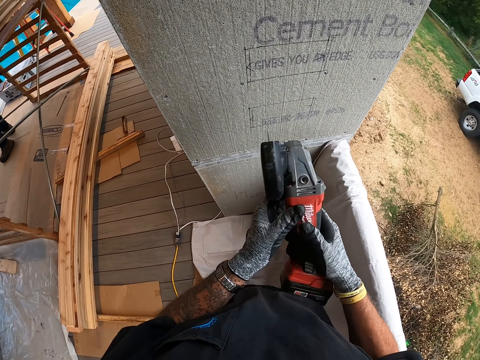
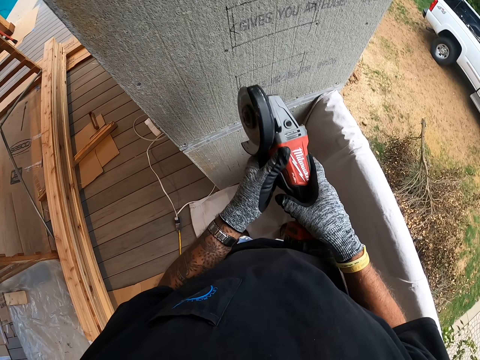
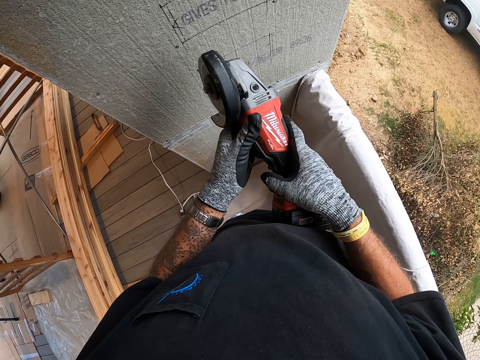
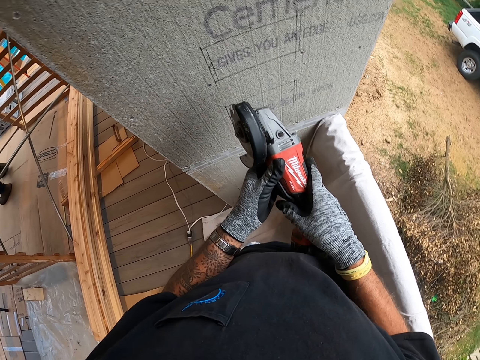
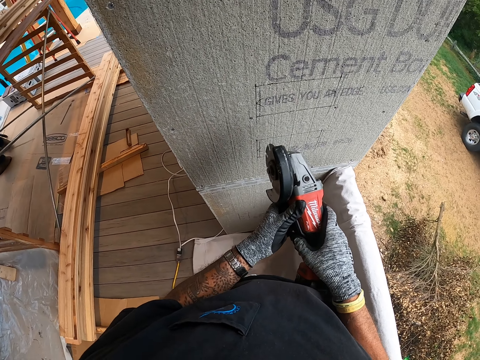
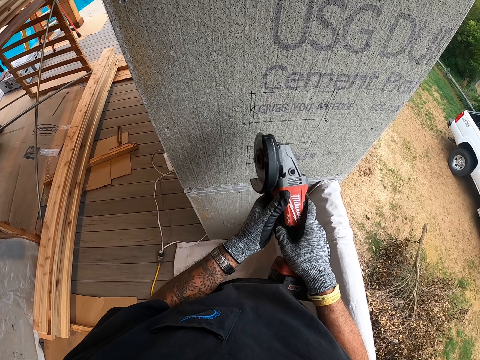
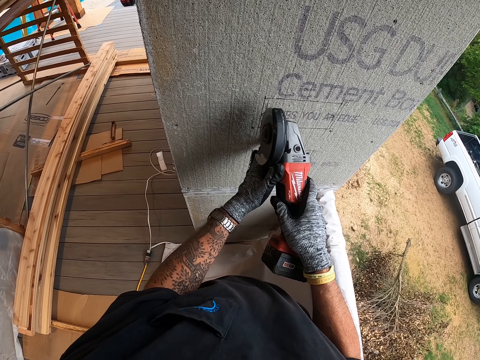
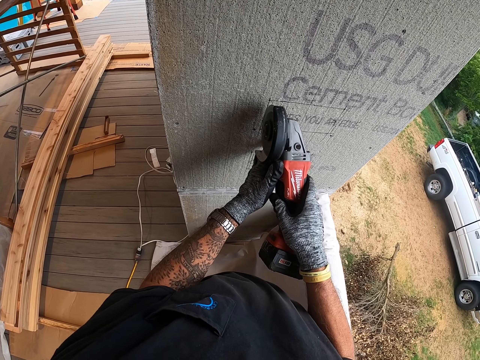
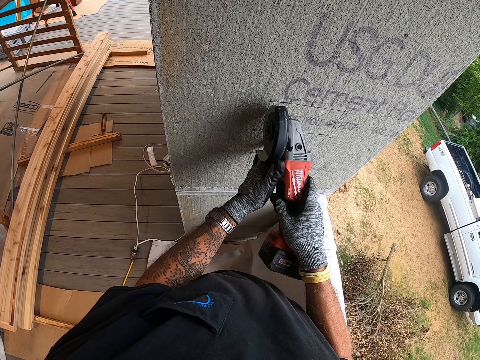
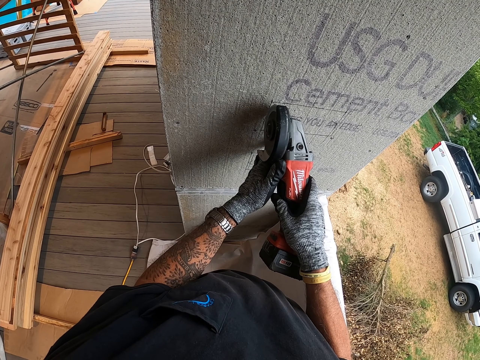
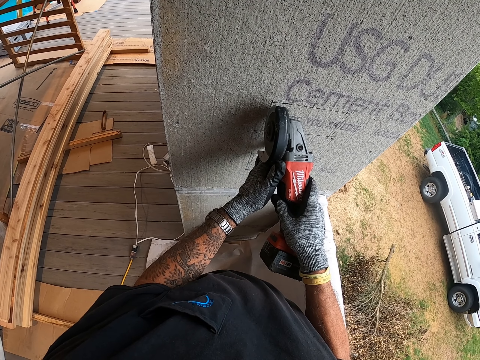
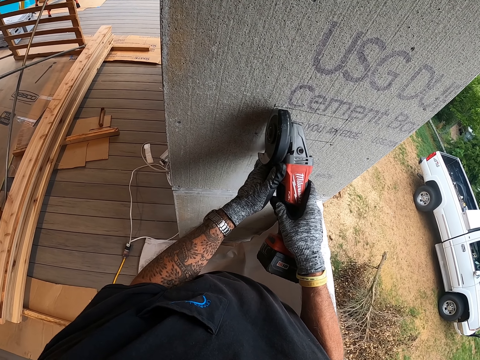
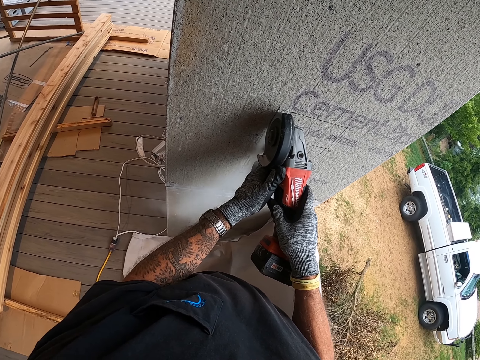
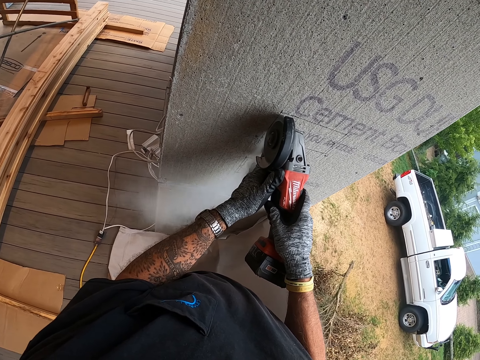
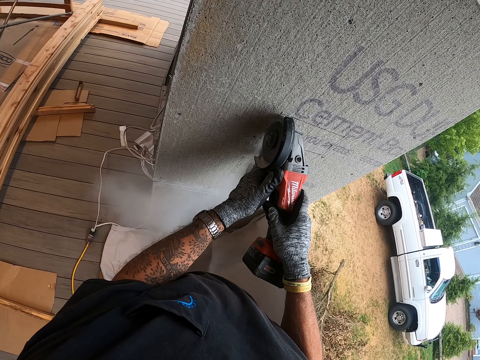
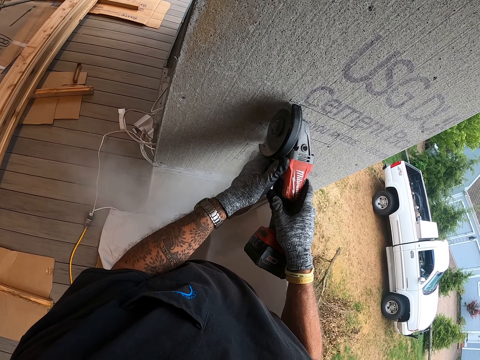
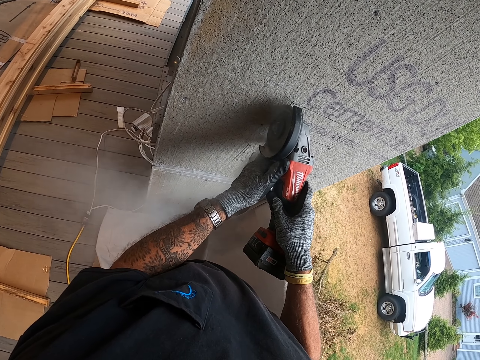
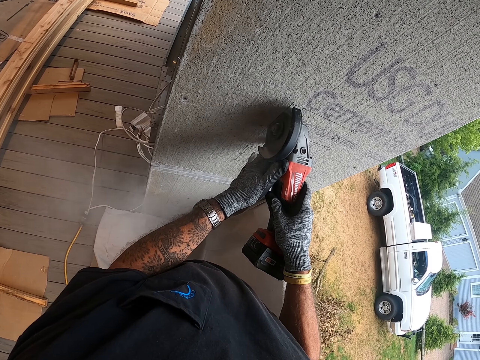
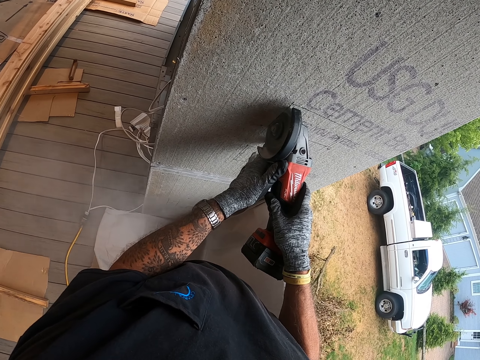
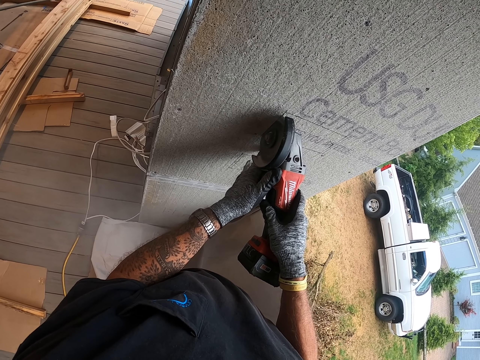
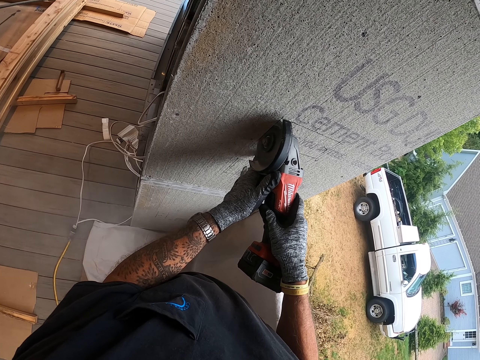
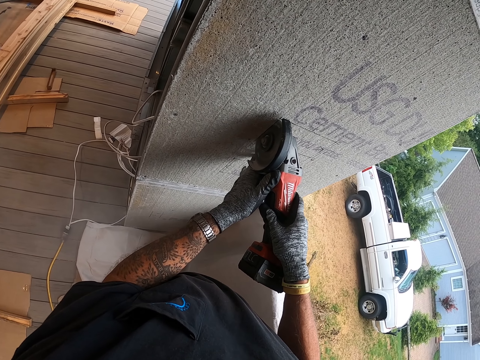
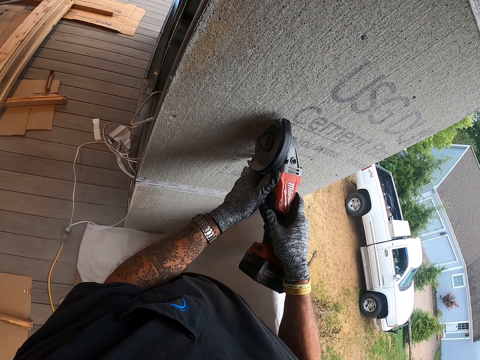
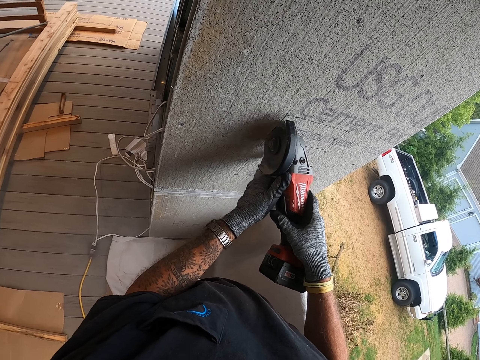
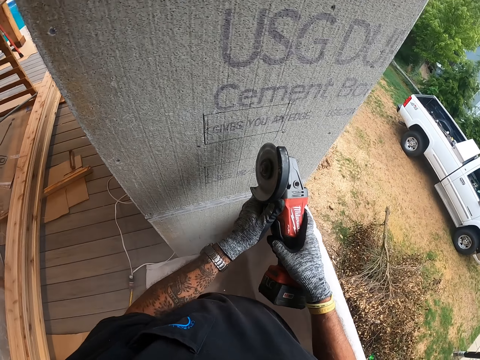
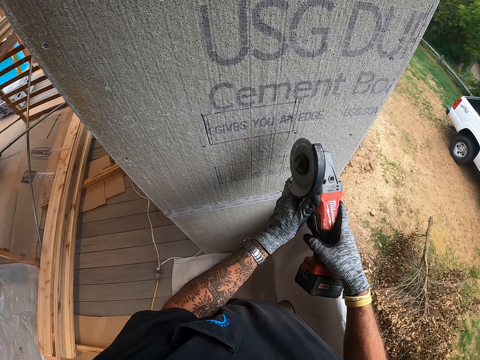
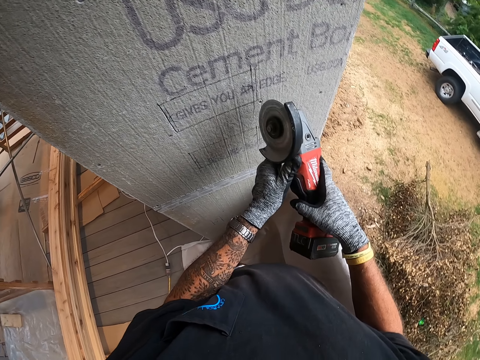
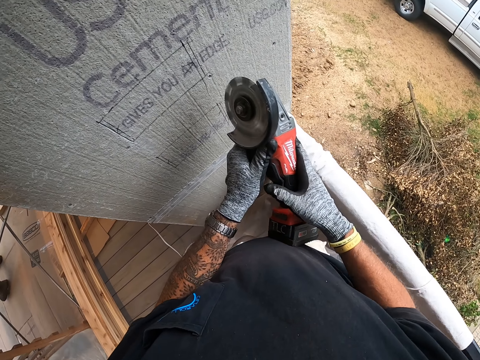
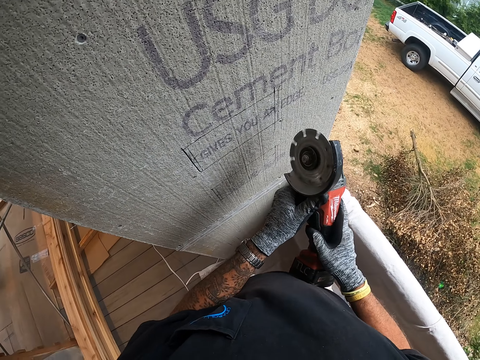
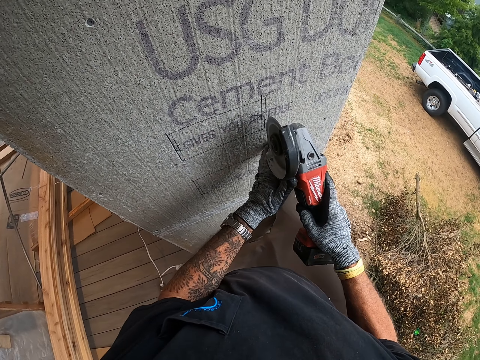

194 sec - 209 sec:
The camera wearer cuts the wall with the grinder. They grind the concrete block.

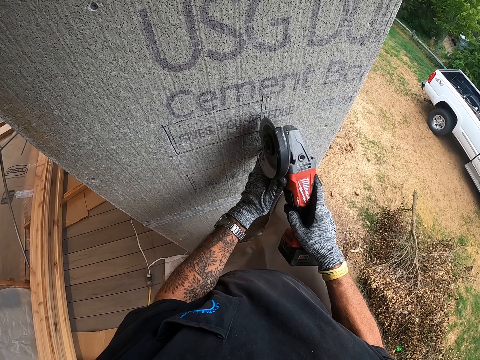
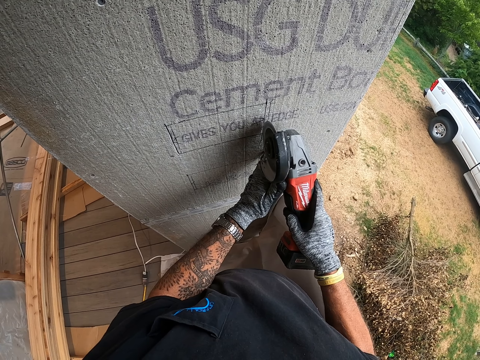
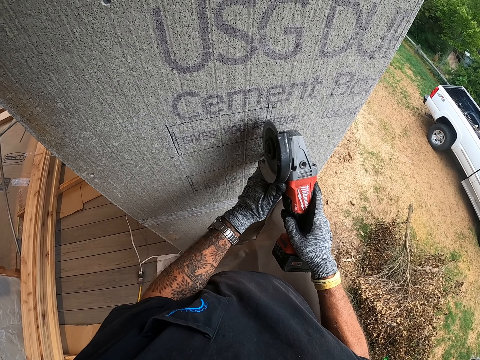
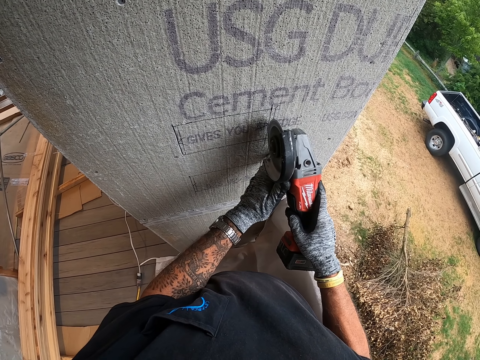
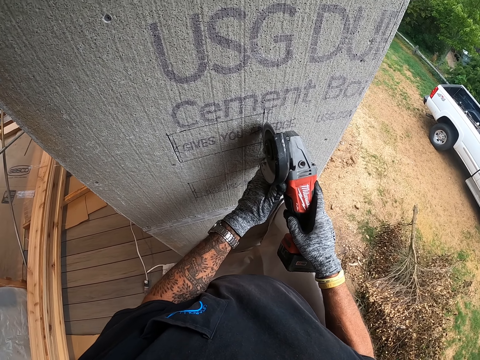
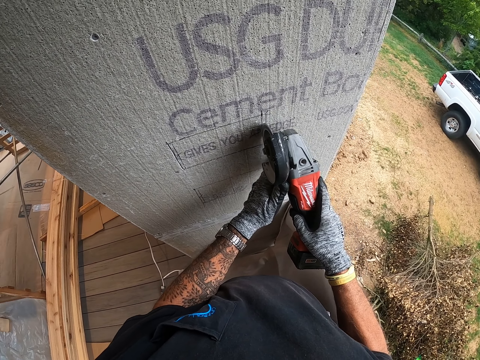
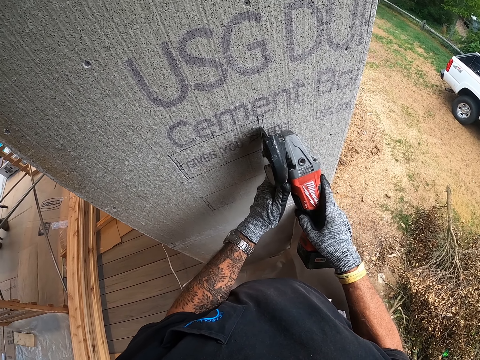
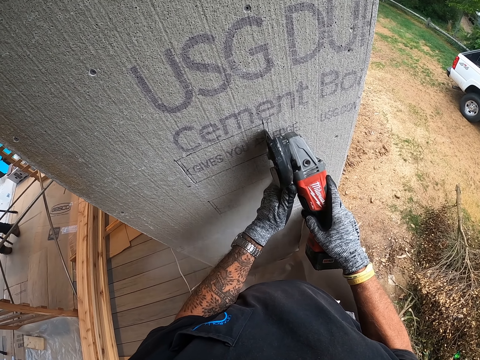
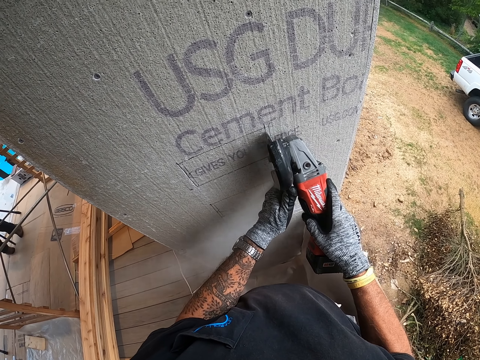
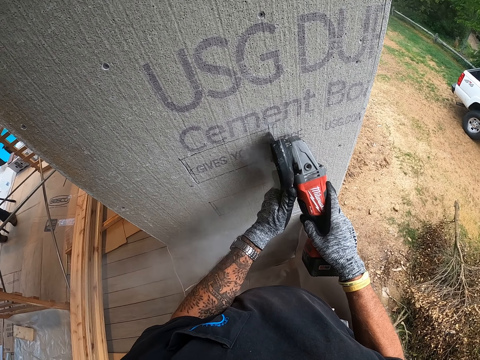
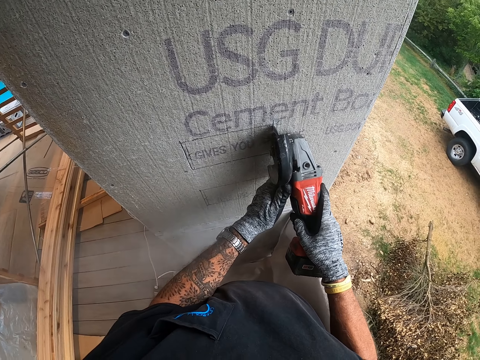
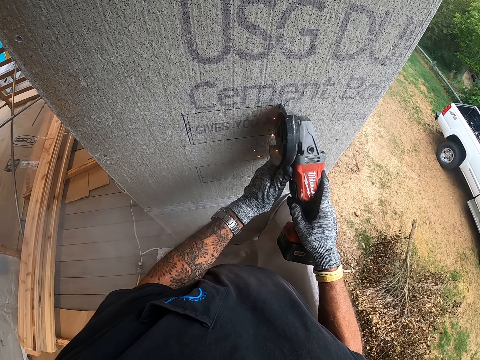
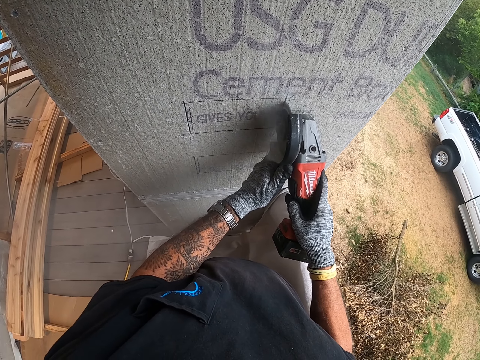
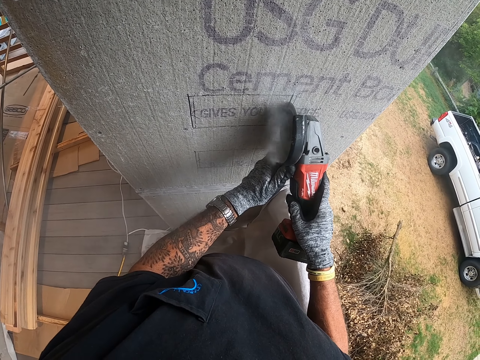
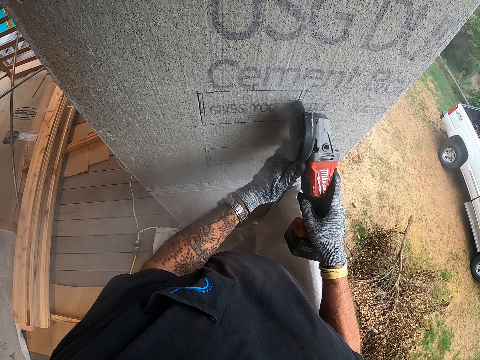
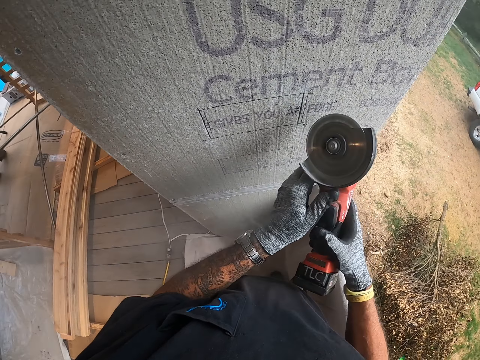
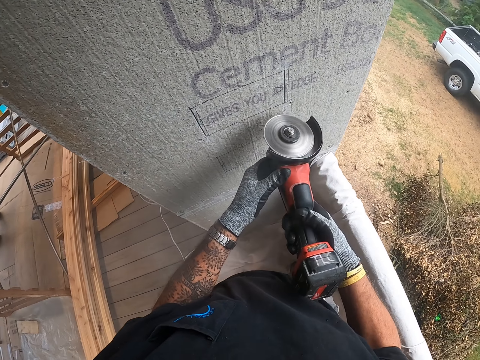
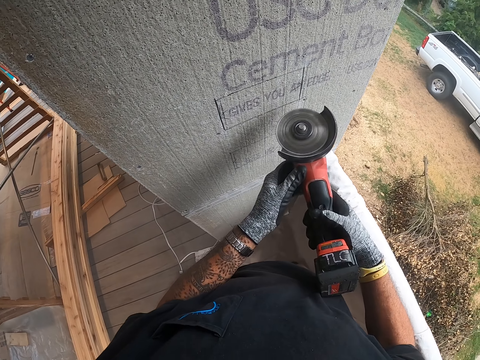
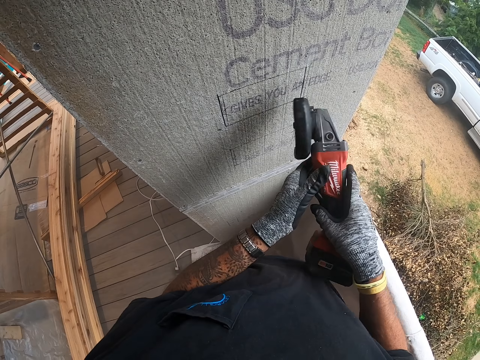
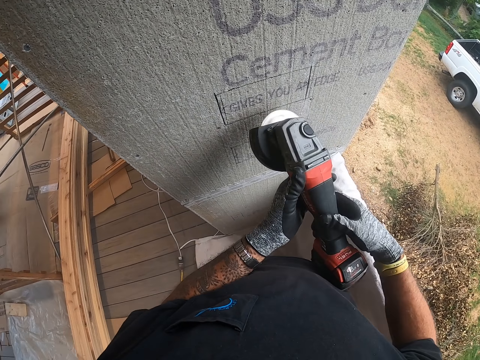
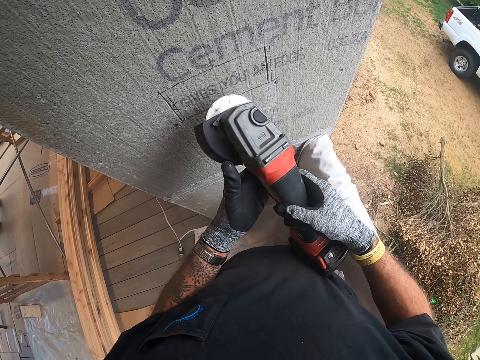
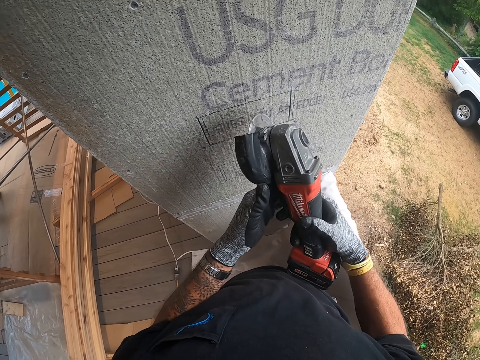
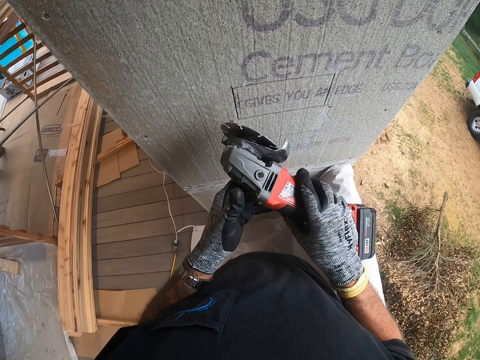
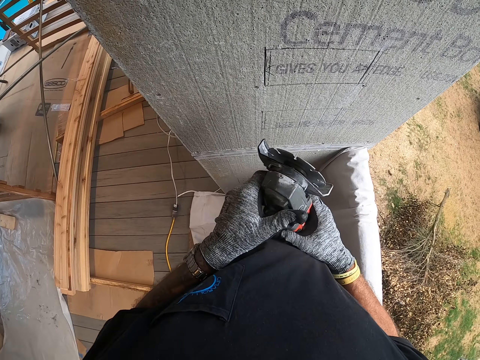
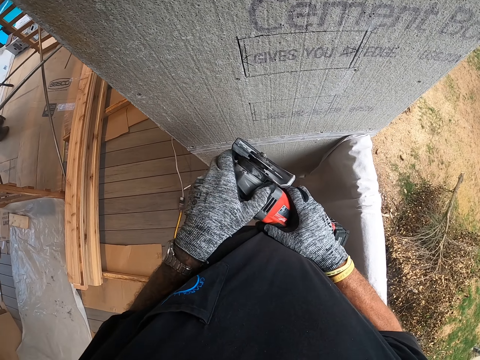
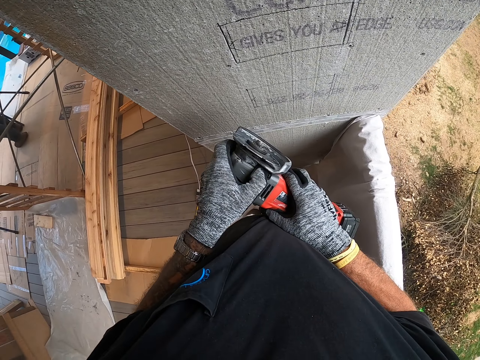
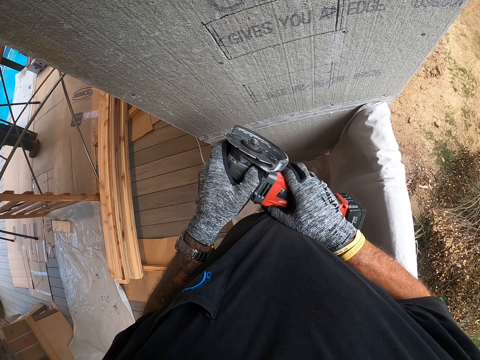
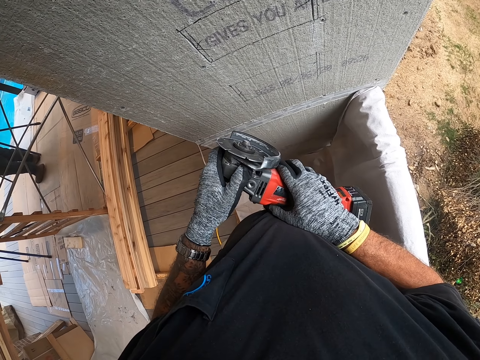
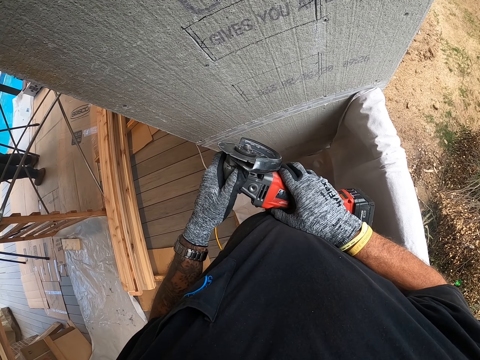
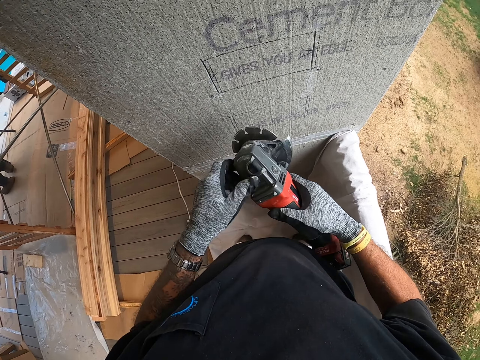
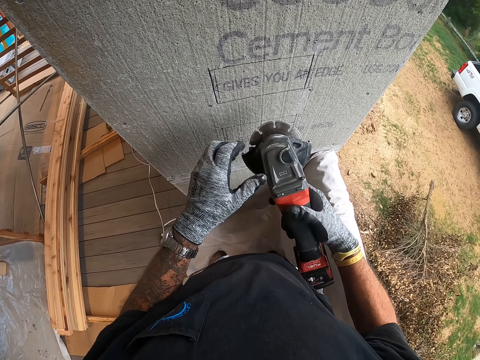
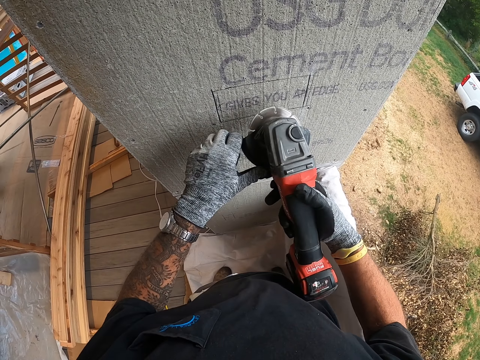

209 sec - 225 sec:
The camera wearer cuts the wall with the grinder. They adjust the grinder plate.
